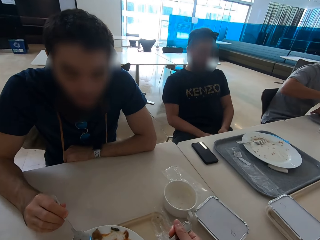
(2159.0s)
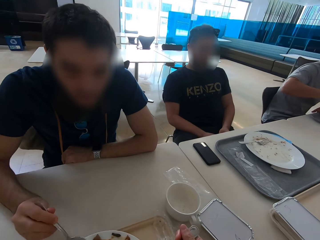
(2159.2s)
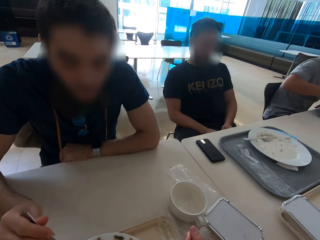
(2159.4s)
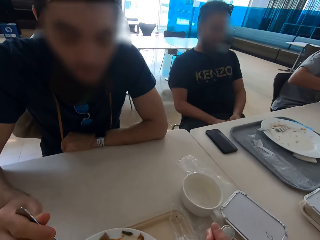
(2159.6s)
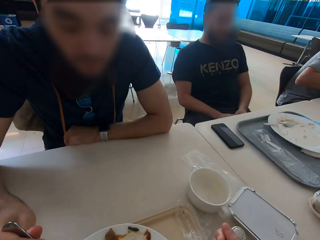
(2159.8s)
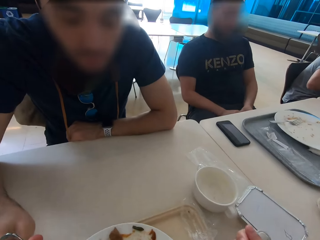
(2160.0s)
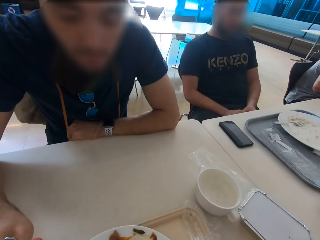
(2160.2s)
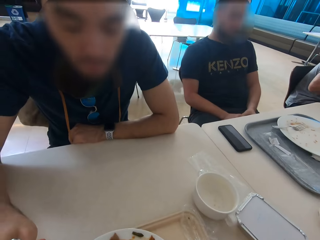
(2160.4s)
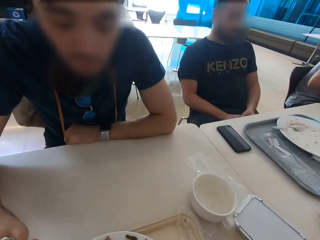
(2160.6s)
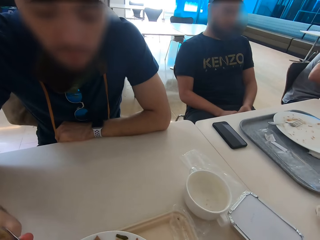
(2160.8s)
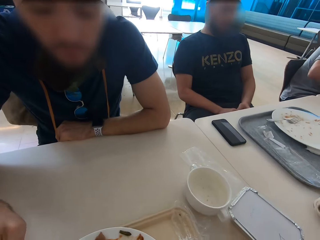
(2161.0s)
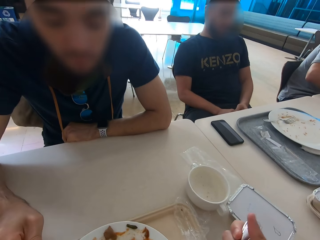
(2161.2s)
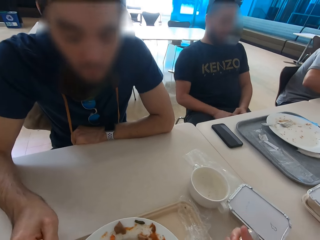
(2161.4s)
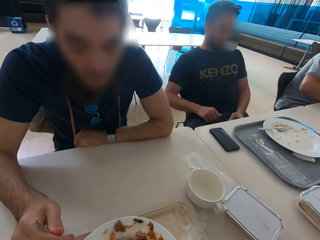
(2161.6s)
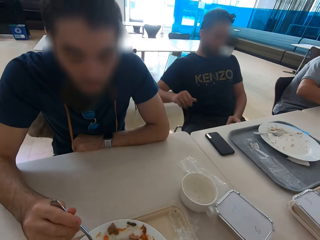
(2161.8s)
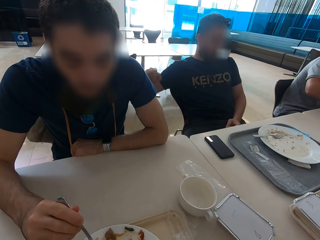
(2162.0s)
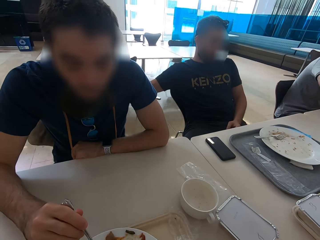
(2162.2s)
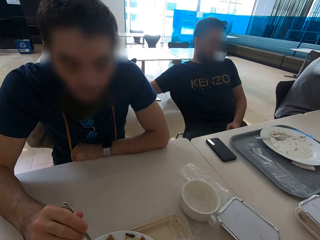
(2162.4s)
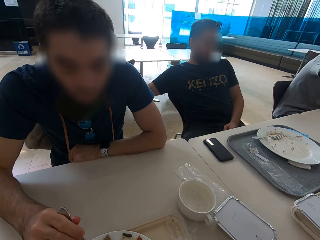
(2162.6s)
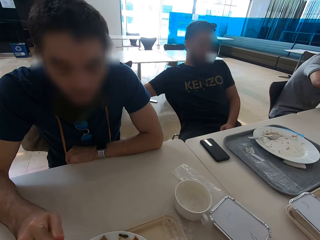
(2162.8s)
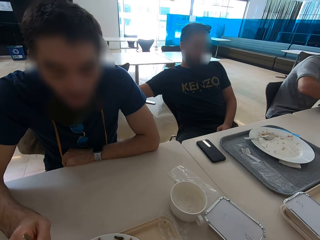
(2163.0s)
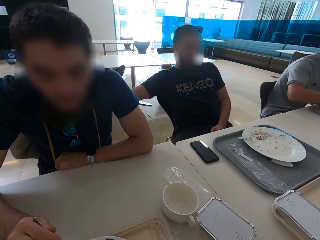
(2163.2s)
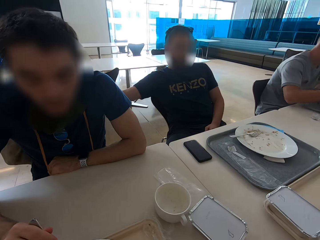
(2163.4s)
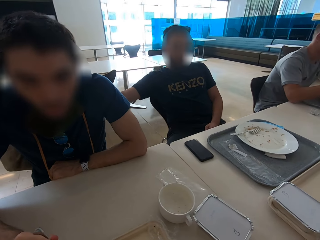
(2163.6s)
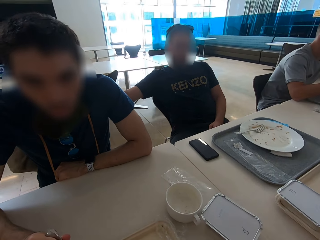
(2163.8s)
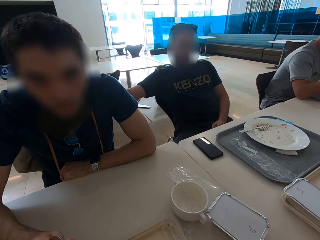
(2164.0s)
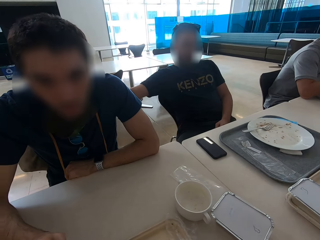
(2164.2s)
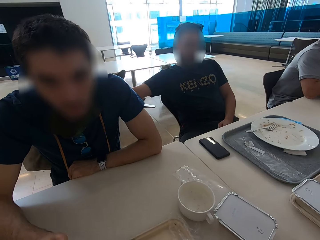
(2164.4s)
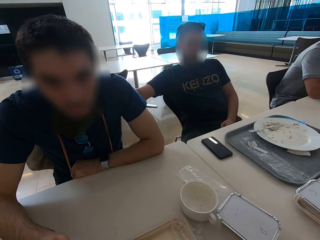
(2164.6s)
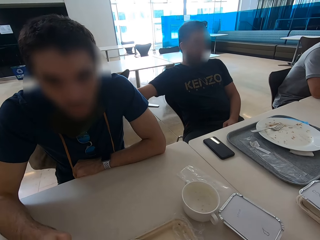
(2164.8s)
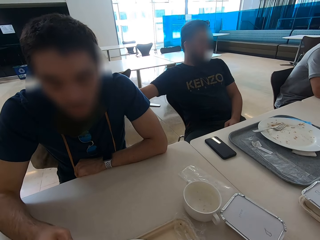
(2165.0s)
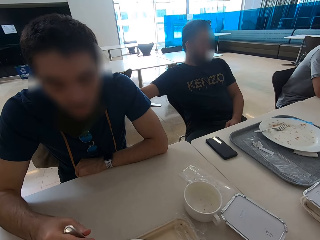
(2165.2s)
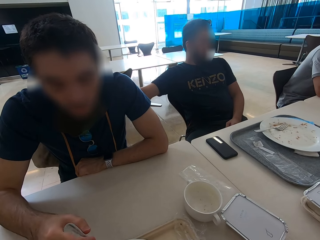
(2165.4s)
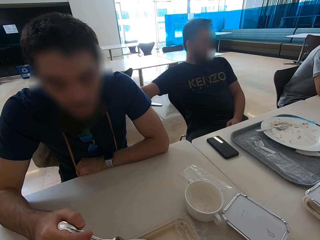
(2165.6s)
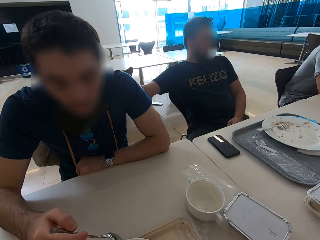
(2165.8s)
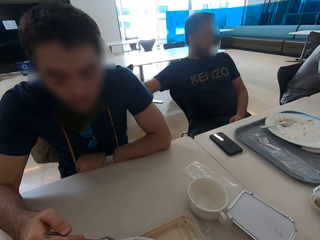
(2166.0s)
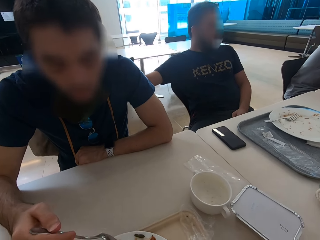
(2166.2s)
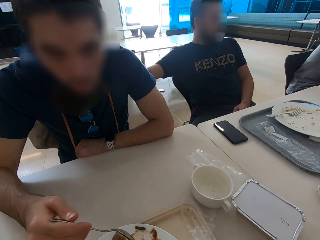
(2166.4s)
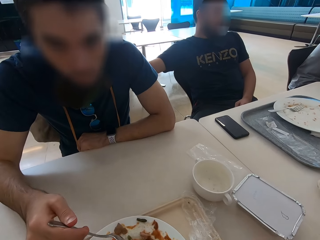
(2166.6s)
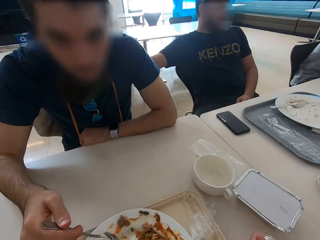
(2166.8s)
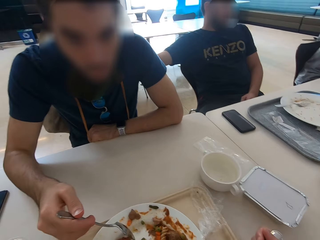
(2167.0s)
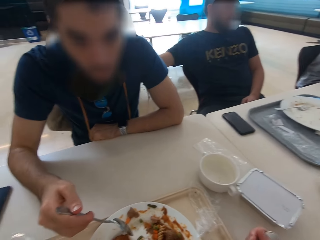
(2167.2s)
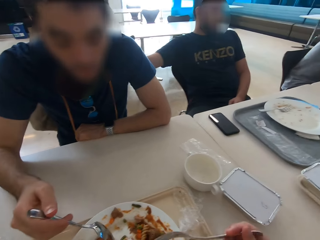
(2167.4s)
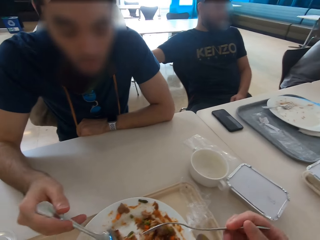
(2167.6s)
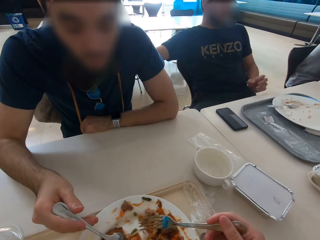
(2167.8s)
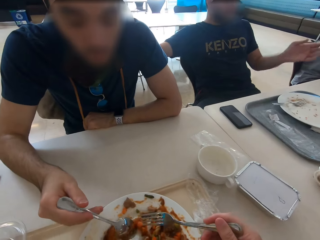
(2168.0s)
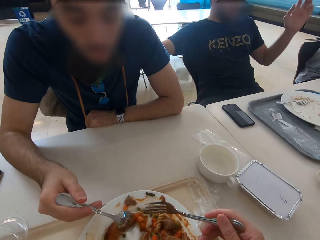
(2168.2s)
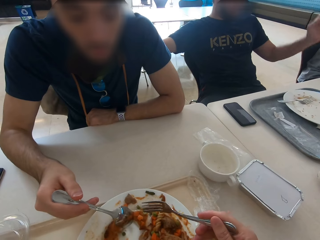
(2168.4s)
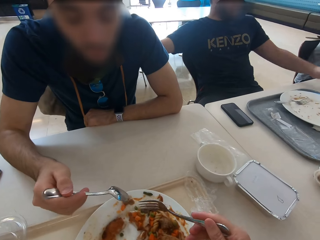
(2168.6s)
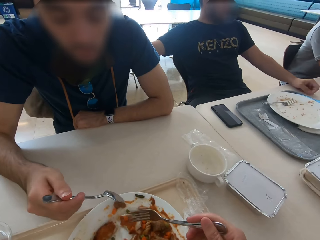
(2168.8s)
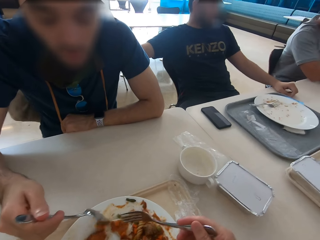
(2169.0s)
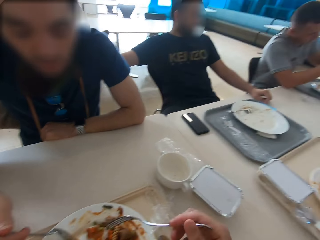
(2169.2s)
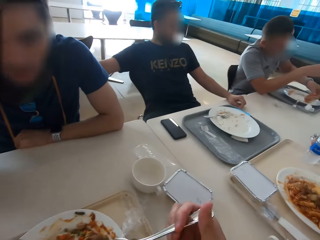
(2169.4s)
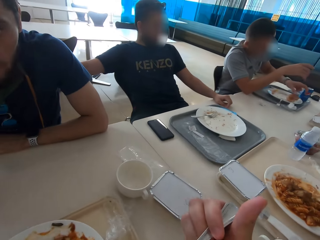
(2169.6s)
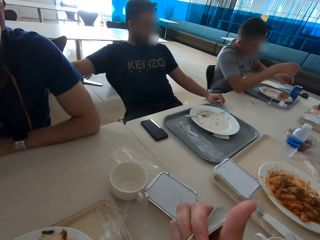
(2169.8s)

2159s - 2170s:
The camera wearer looks at a person. A man speaks with gestures.

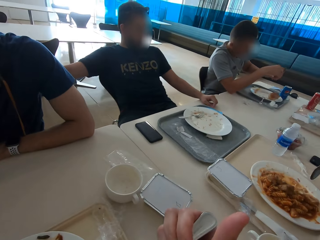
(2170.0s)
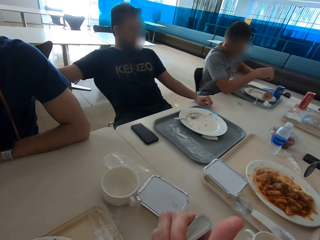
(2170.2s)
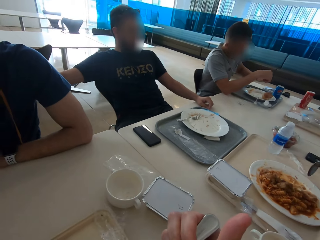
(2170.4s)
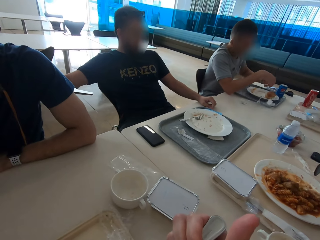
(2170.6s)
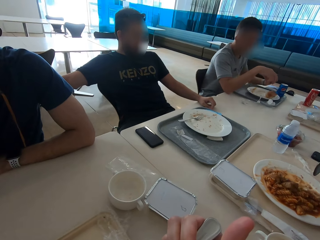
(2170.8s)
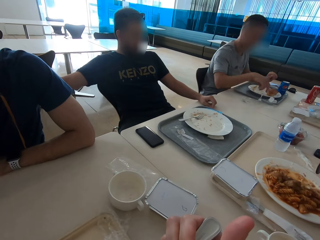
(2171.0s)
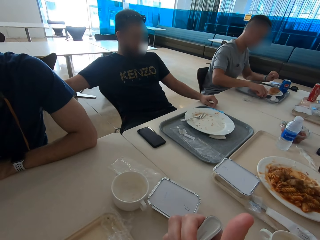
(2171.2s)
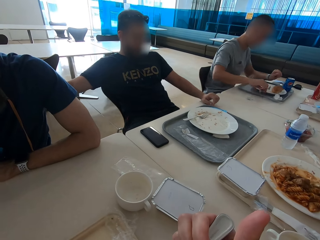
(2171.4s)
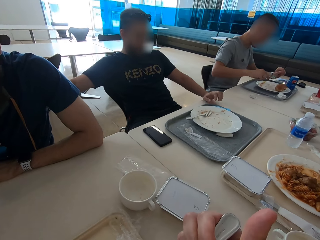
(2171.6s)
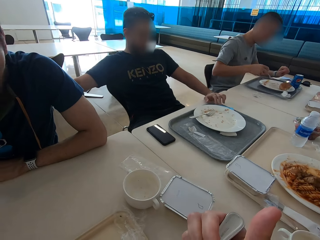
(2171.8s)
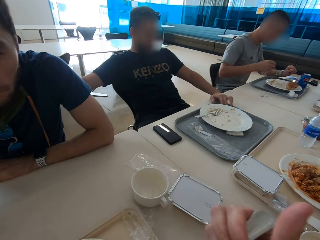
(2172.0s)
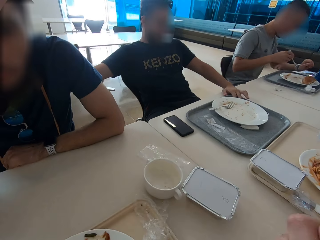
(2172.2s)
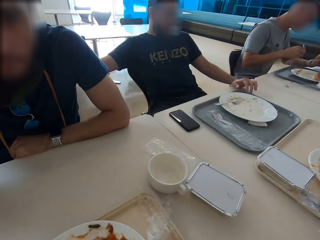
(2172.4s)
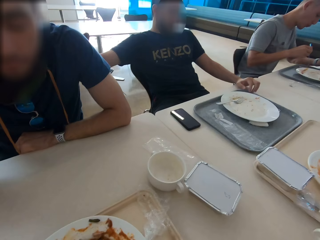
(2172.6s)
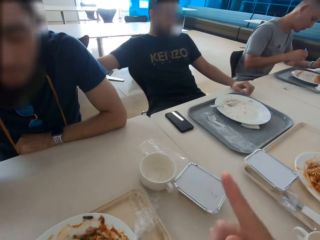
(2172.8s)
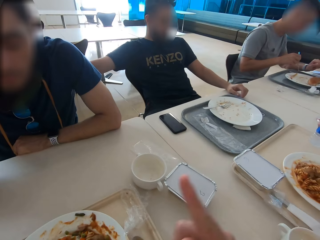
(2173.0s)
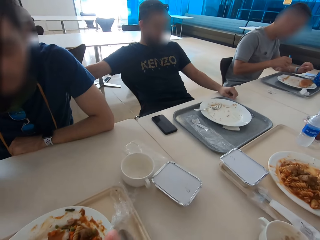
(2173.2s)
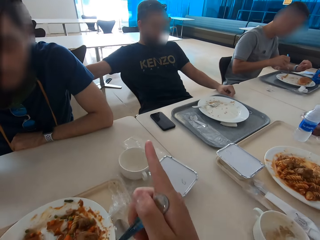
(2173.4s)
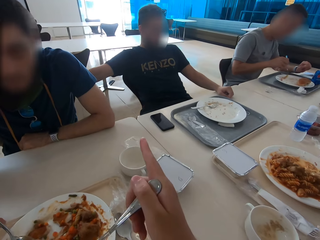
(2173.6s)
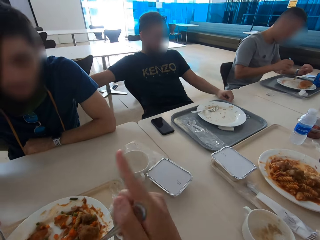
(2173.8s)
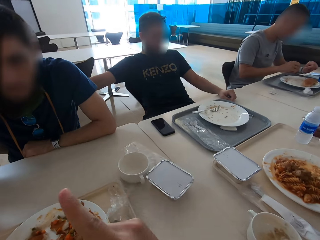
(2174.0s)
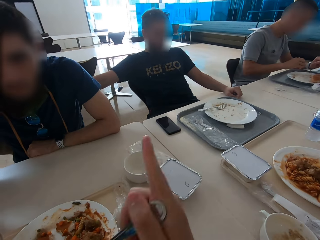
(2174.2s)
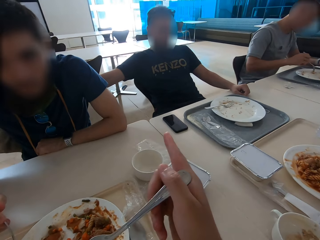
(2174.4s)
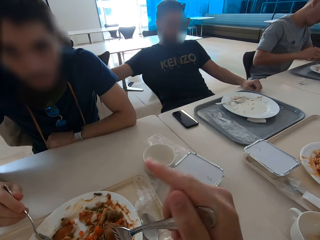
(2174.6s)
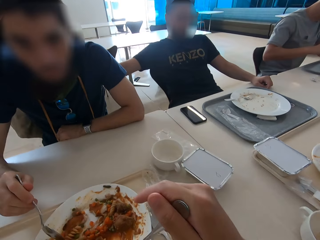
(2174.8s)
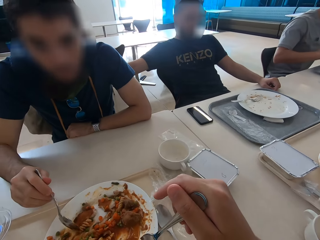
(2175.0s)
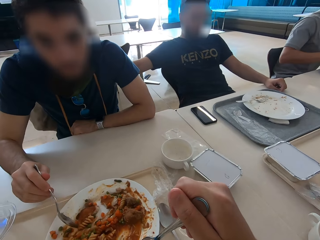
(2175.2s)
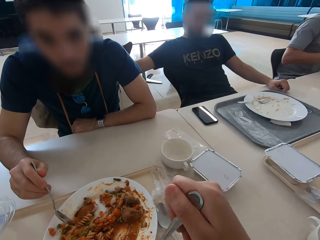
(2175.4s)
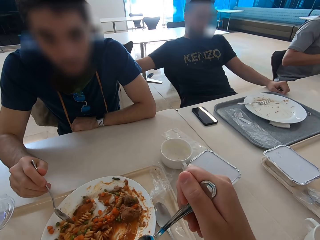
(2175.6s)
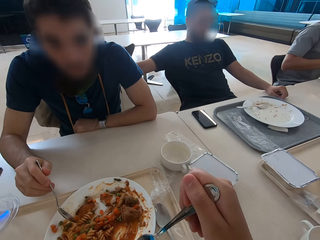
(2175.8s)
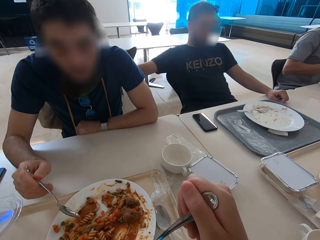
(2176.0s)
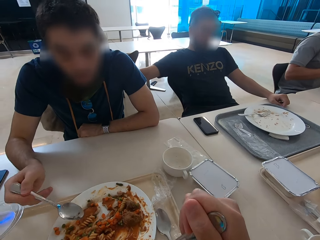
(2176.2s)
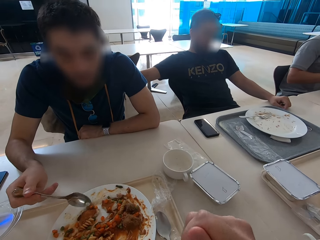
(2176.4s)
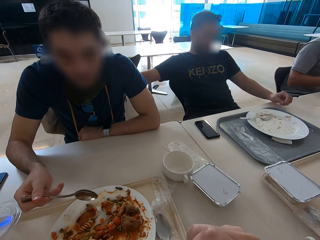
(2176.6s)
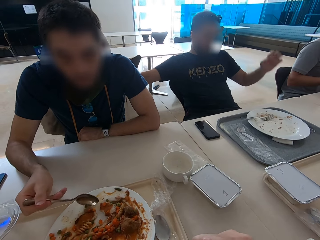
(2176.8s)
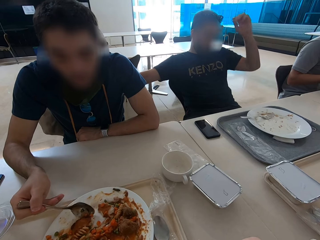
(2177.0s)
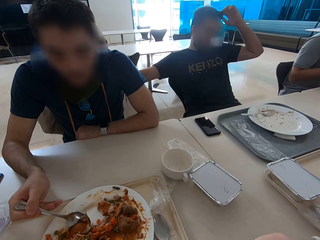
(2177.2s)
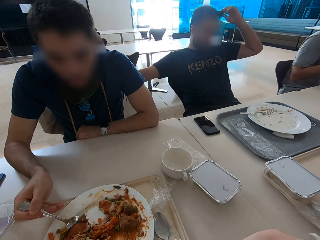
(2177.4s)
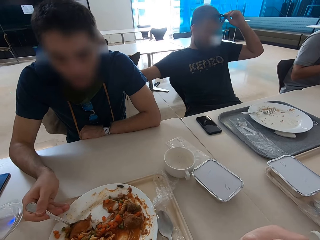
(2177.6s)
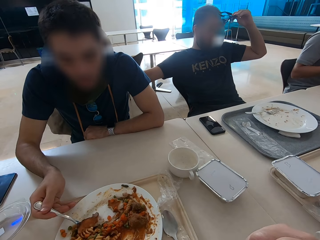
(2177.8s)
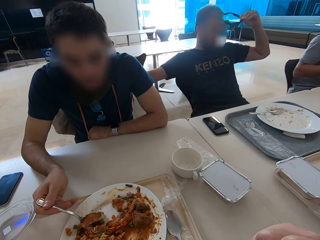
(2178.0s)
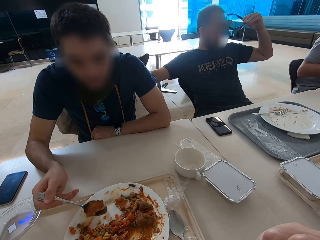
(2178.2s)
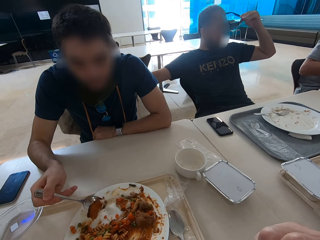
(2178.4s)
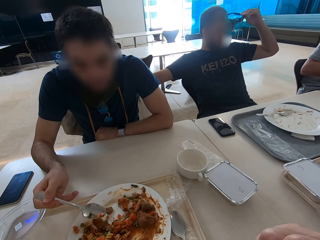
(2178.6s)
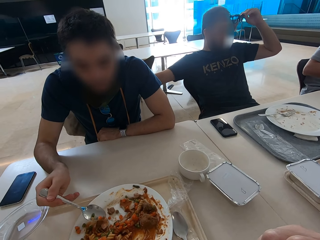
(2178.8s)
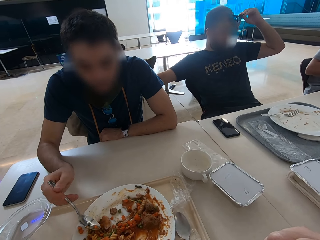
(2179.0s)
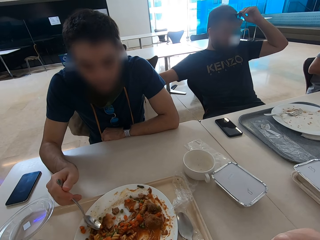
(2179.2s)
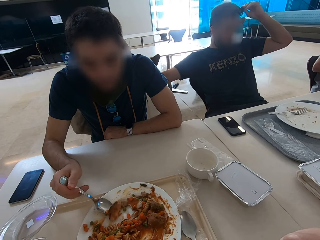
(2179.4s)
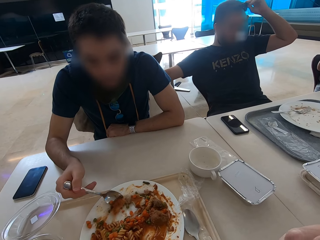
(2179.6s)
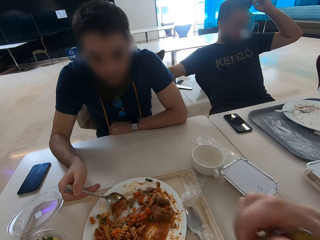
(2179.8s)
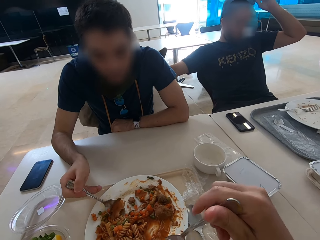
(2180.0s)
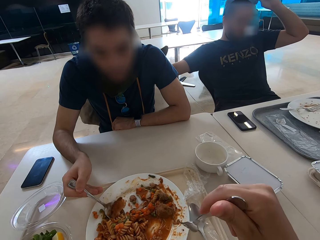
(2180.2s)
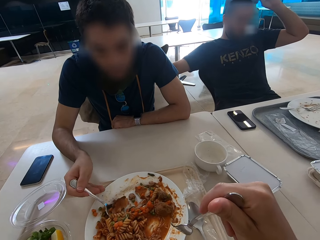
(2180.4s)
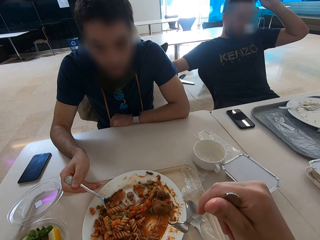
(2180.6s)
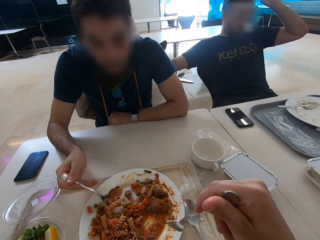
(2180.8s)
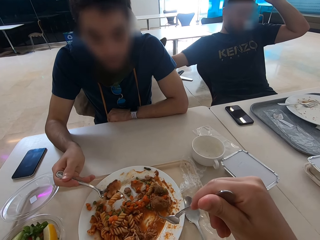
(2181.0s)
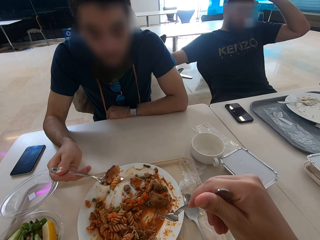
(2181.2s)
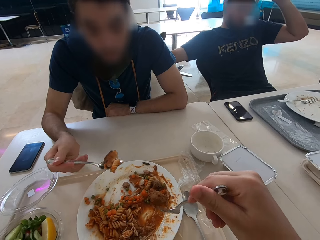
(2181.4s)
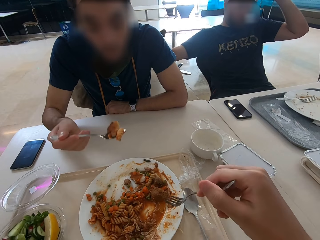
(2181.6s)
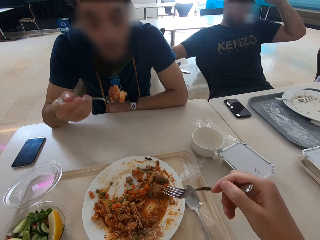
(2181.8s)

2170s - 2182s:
The camera wearer looks at a person. A man eats. The camera wearer speaks with gestures. Another man scoops macaroni. Another man moves the sunglasses on his head.
